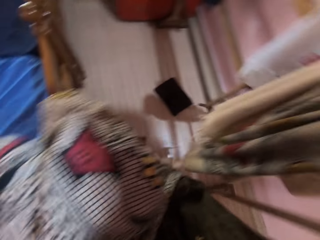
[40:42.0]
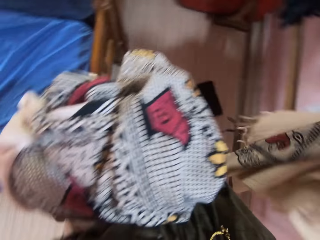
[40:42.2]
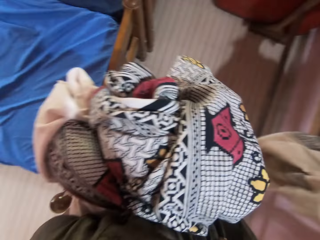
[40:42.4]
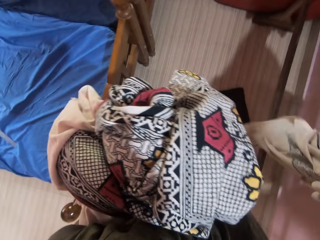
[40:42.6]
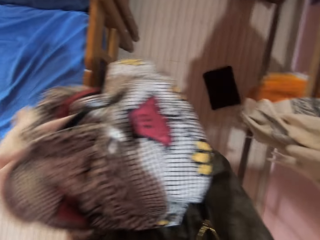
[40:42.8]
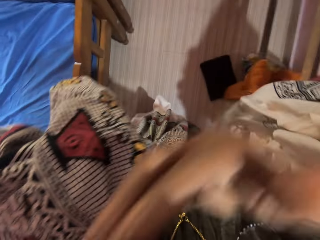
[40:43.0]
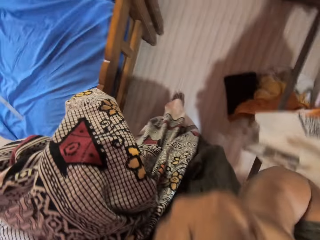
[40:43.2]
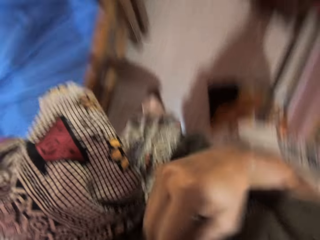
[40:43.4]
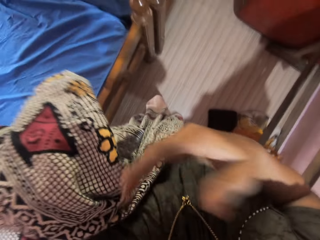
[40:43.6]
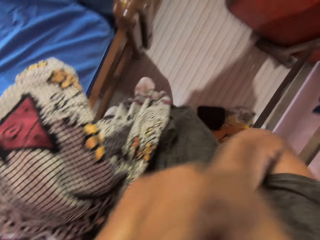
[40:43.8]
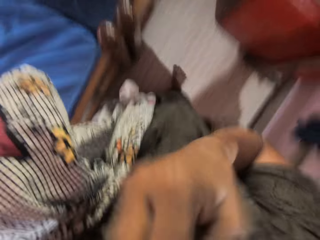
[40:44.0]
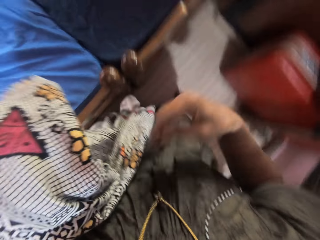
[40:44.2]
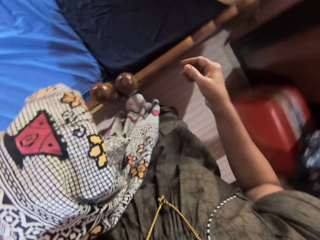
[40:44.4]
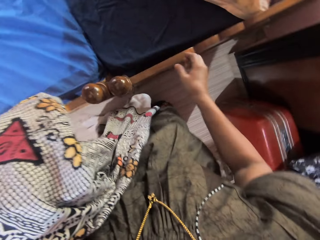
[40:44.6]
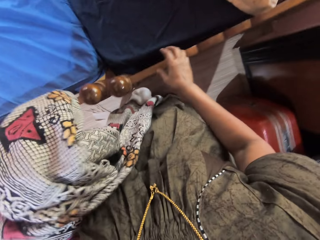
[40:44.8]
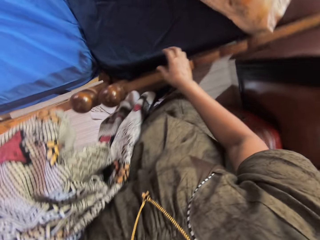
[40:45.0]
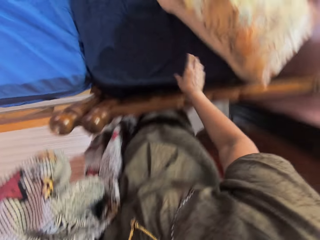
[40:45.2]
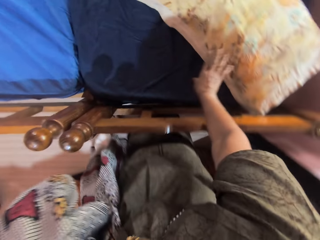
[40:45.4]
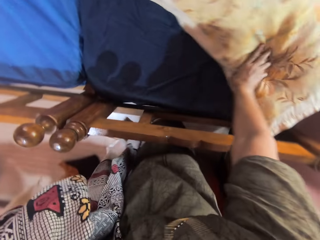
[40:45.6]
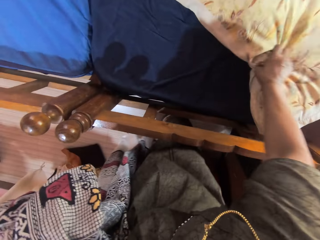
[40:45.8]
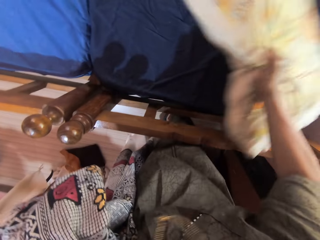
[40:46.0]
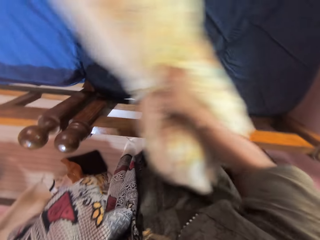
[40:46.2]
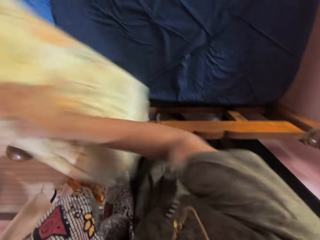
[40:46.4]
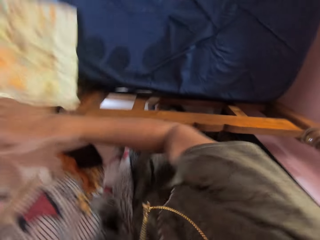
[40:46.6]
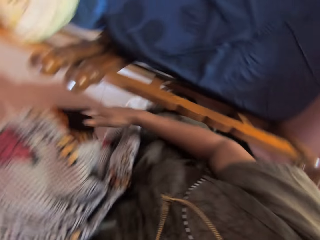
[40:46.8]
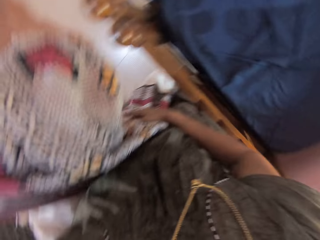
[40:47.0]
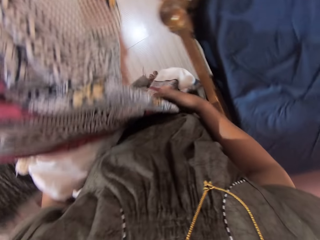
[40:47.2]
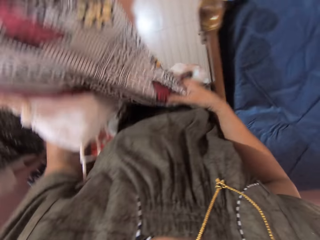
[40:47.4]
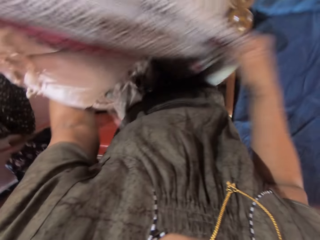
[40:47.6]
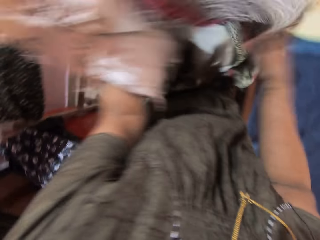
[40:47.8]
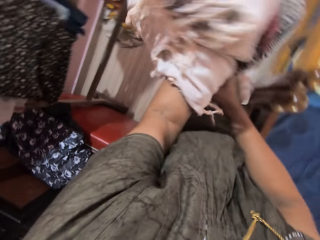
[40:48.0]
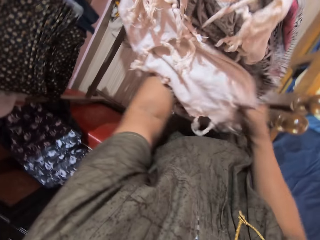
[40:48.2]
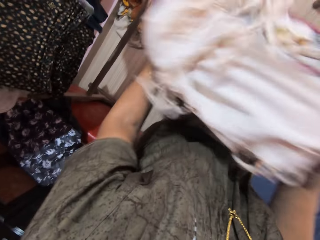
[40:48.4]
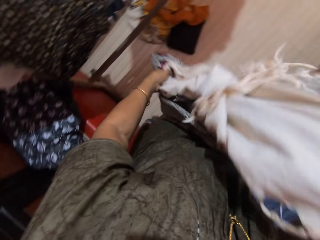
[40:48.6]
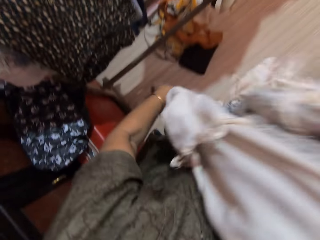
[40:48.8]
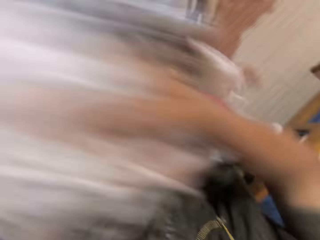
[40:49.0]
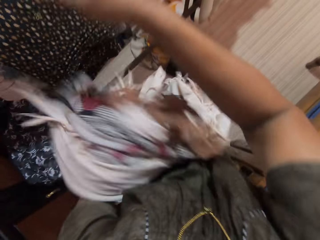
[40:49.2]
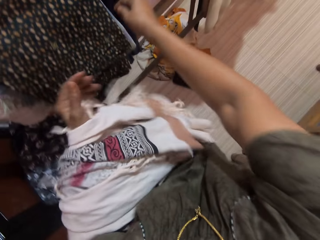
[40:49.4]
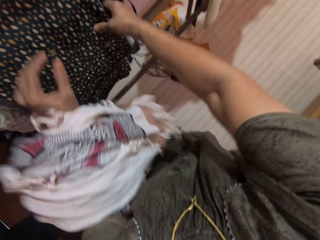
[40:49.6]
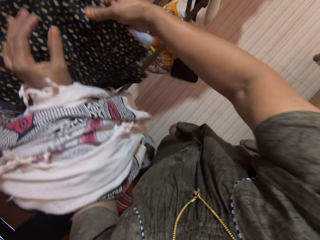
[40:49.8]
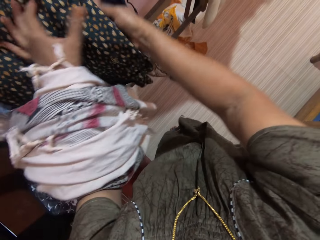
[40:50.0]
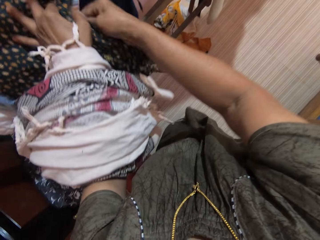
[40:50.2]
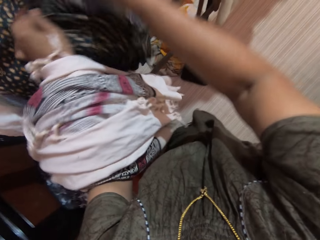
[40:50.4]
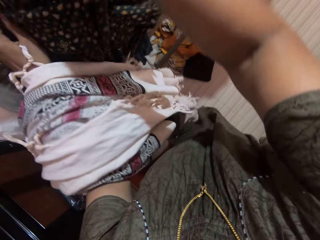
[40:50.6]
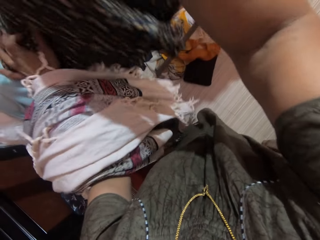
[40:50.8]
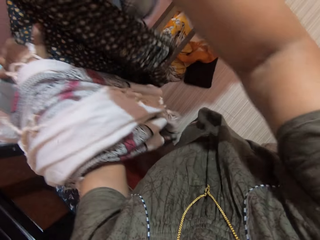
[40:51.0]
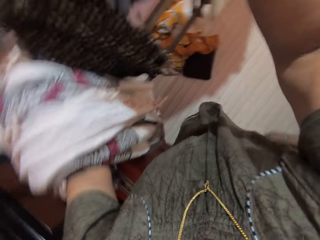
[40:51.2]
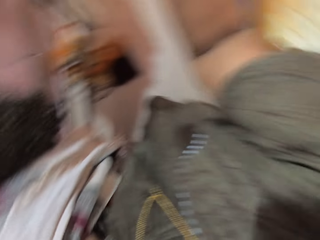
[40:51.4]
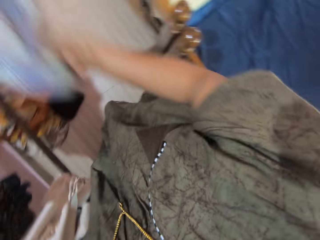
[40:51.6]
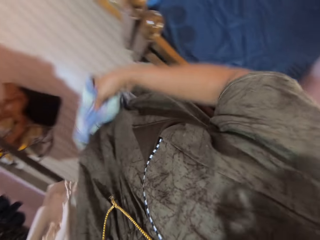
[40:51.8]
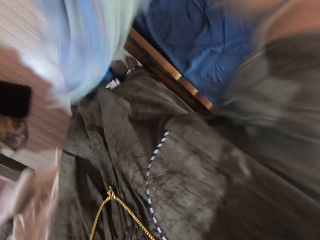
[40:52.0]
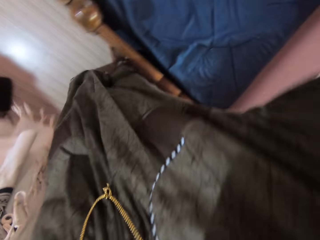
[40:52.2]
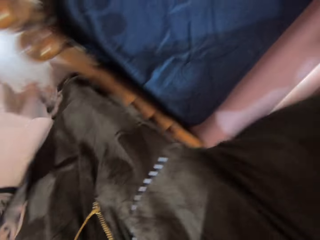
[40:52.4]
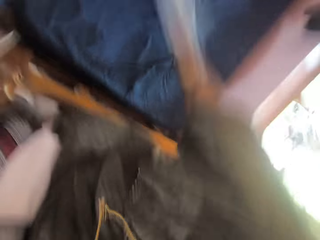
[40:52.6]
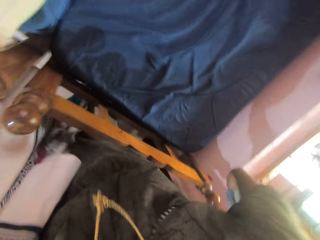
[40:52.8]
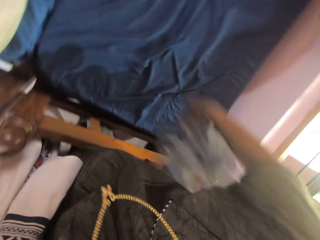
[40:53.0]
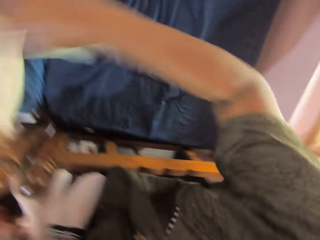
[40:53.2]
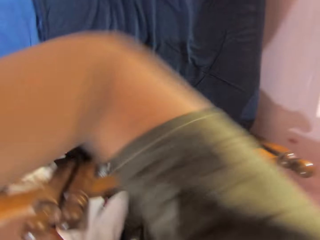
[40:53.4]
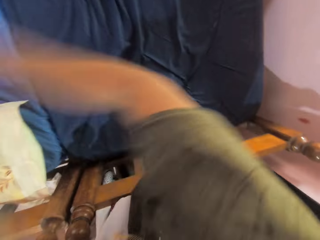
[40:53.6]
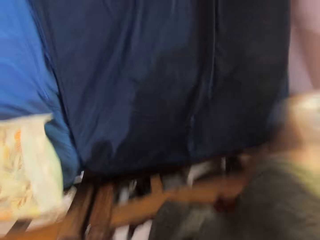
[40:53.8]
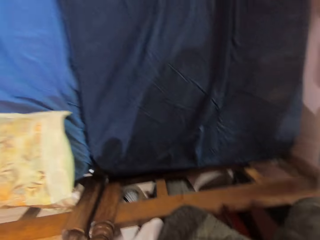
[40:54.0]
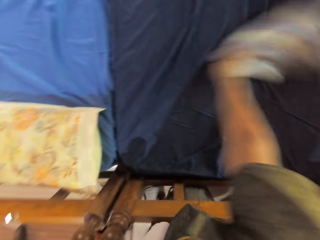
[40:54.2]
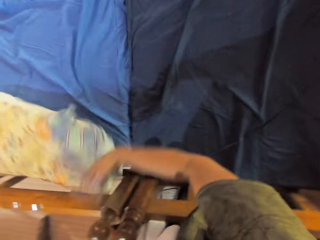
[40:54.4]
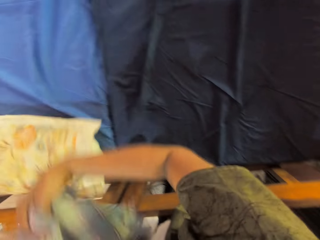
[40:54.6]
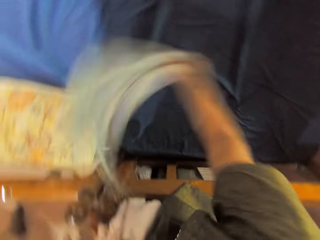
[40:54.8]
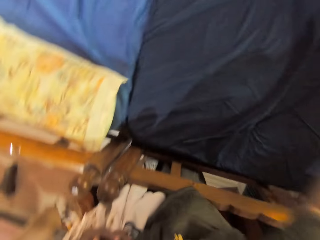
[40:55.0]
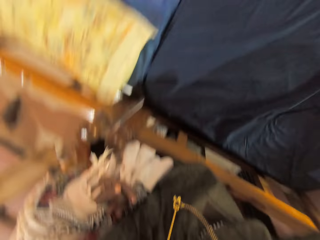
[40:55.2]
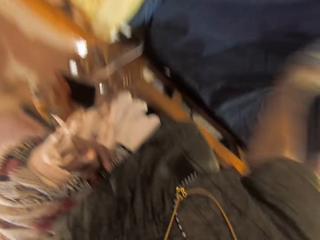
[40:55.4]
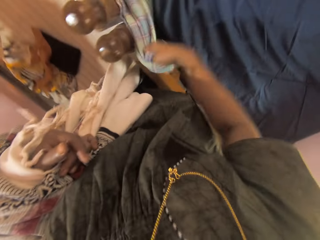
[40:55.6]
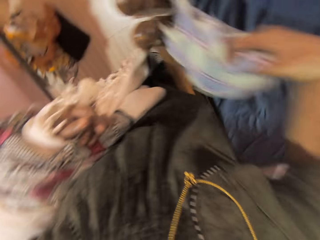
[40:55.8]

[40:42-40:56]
The camera wearer places the bedsheet and the cover cloth on the cloth rack. She raises her right hand towards her face. She tosses a pillow on the bed with her right hand. She arranges the bedsheet on her left arm with her right hand. She takes out a piece of cloth from the wooden rack with both hands. She touches the fabrics on the rack. She dusts off the bed with the piece of cloth with her right hand.

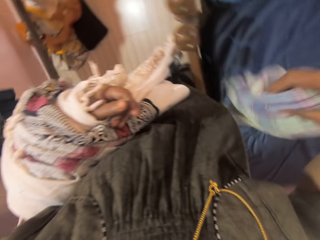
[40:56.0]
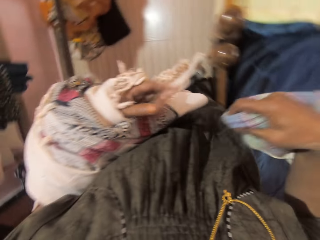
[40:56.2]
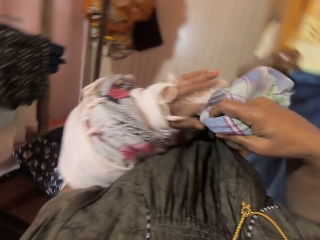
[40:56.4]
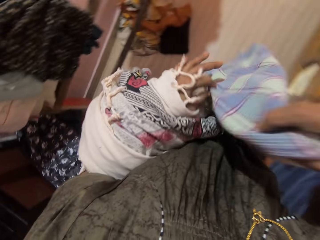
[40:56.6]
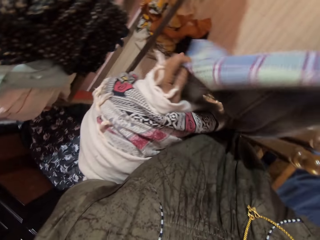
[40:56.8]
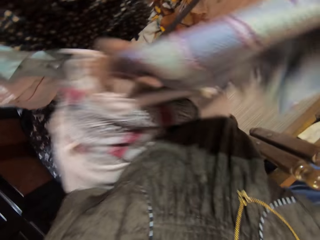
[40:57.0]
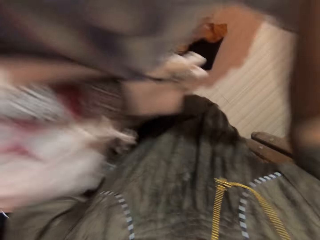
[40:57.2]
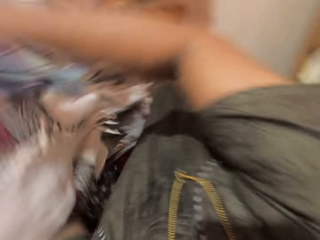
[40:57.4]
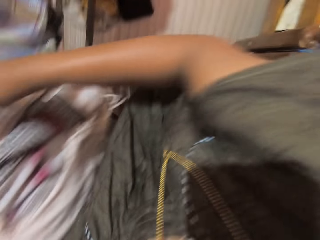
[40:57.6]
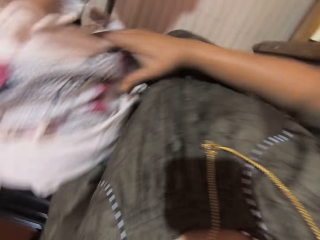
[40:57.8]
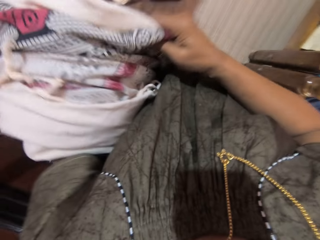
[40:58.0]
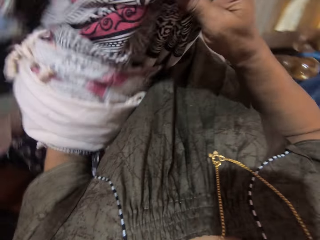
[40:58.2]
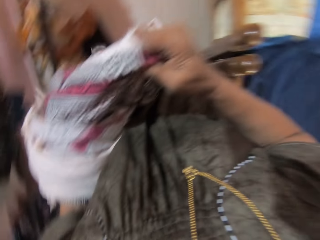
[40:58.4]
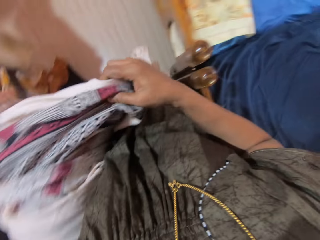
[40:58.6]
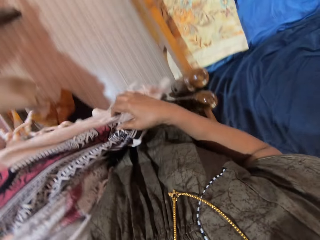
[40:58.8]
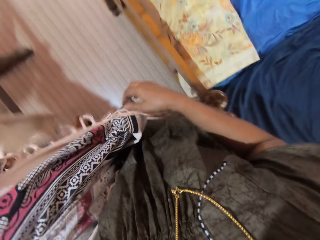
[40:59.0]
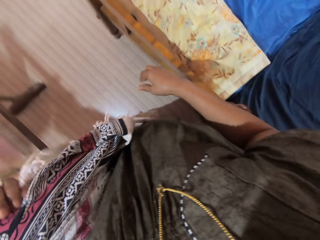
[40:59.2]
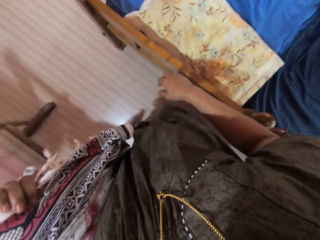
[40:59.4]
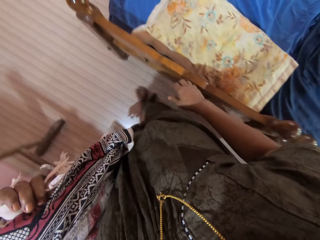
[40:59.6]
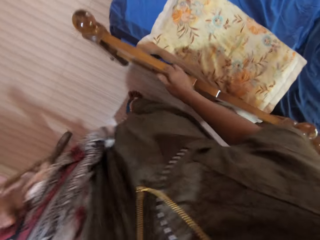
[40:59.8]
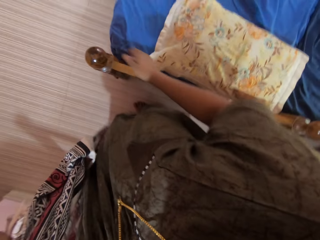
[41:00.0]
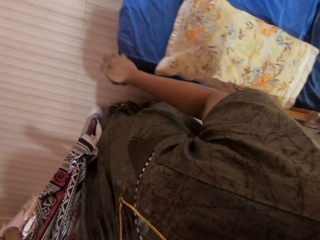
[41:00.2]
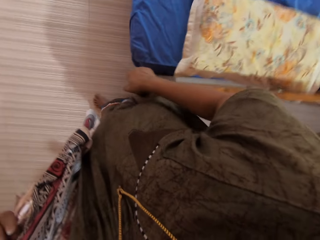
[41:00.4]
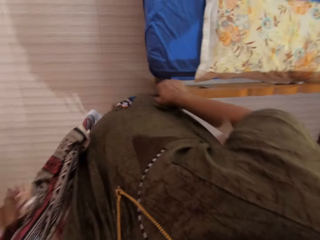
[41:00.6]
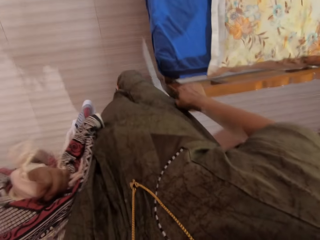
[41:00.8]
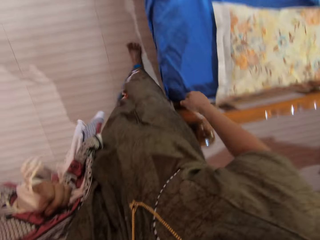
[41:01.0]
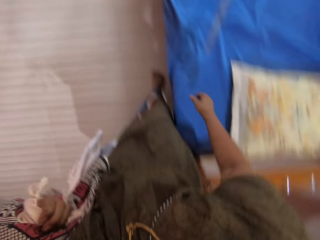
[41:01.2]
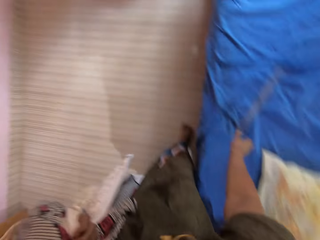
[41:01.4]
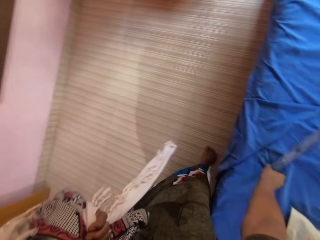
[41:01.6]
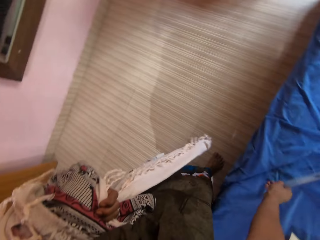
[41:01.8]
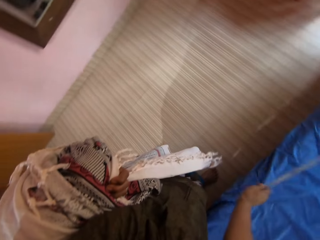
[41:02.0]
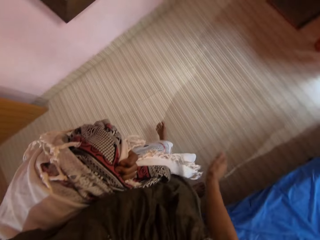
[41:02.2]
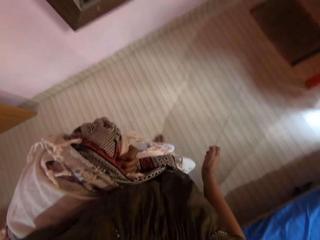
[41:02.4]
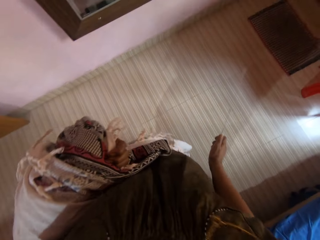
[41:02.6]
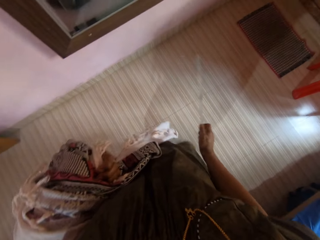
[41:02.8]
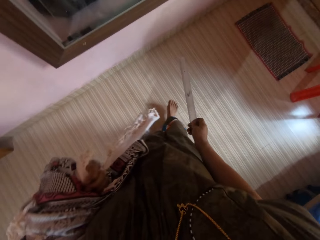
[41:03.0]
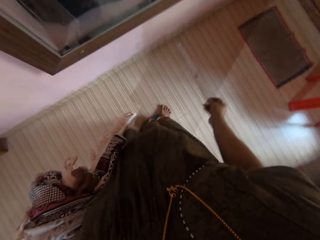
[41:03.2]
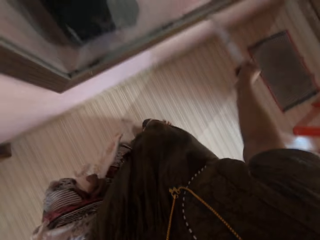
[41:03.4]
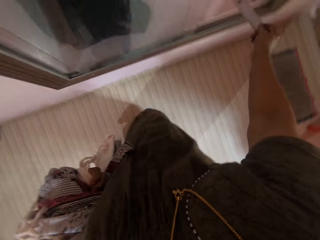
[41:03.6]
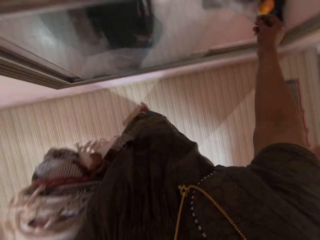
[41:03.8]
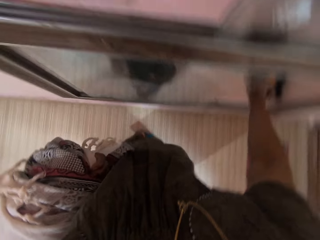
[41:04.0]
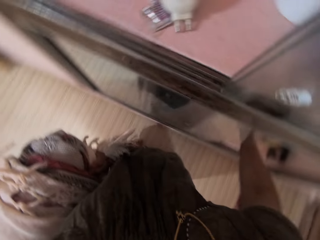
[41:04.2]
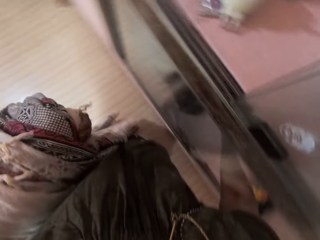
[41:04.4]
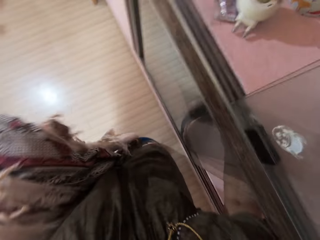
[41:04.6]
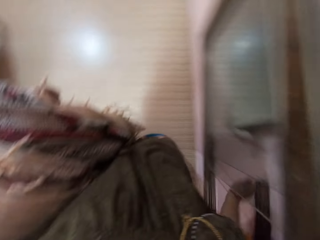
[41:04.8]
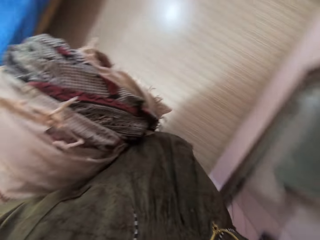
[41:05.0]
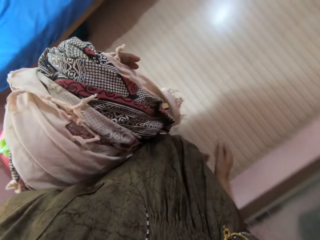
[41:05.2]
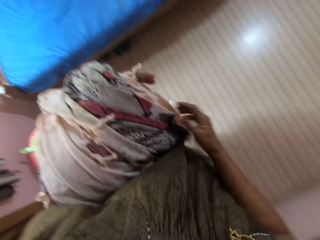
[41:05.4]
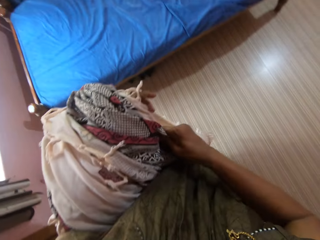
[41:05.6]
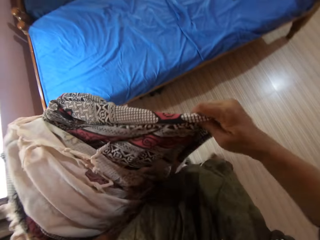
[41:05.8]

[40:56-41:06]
The camera wearer hangs the piece of cloth on the wooden rack with both hands. She adjusts the bedsheet on her left arm with her right hand. She walks around. She touches the edge of a wooden bed frame with her right hand. She picks up a ruler from the bed with her right hand. She drops the ruler into a glass cupboard with her right hand.
